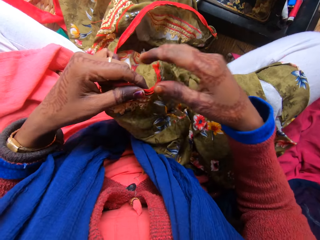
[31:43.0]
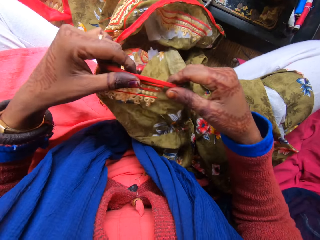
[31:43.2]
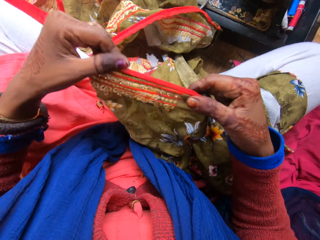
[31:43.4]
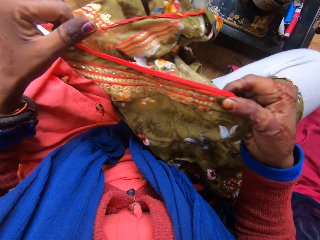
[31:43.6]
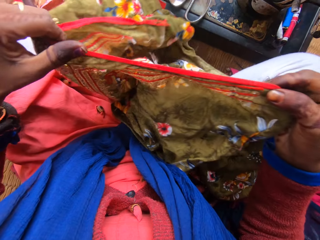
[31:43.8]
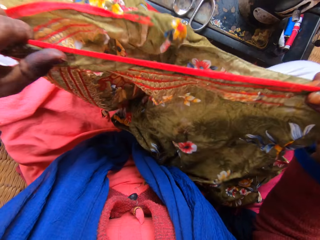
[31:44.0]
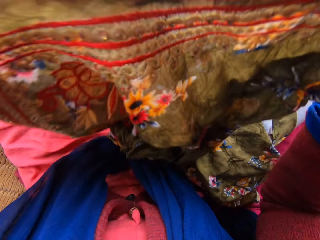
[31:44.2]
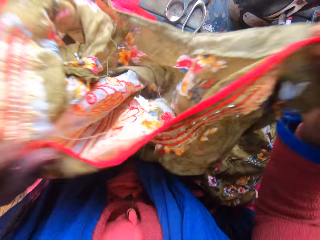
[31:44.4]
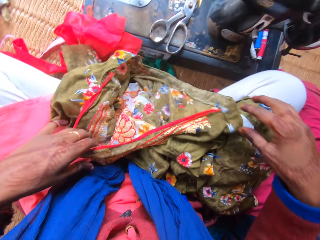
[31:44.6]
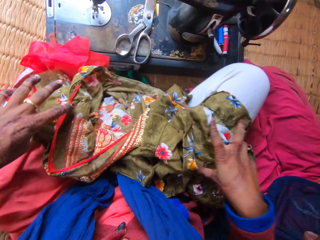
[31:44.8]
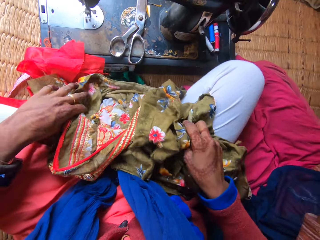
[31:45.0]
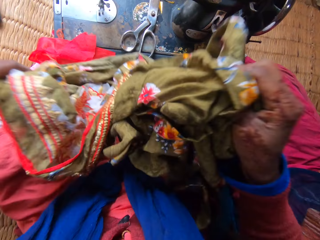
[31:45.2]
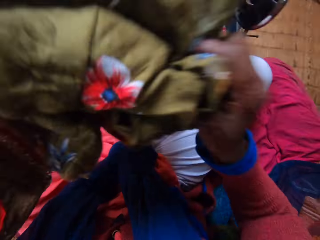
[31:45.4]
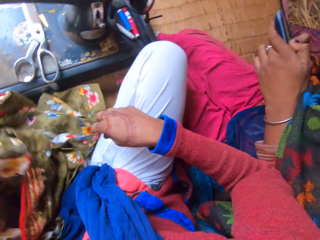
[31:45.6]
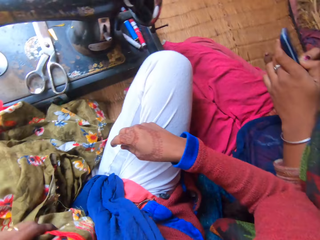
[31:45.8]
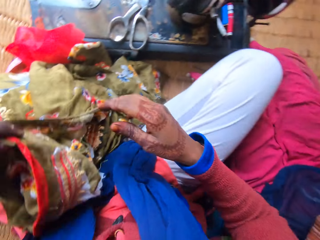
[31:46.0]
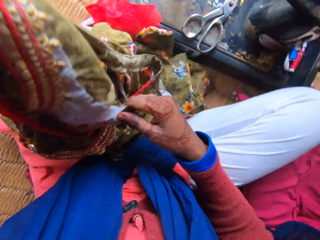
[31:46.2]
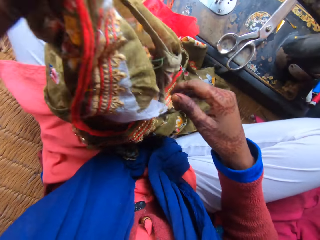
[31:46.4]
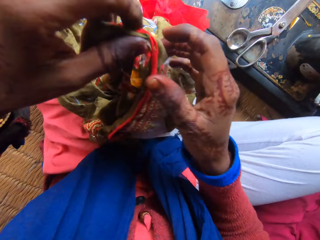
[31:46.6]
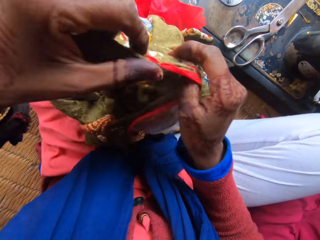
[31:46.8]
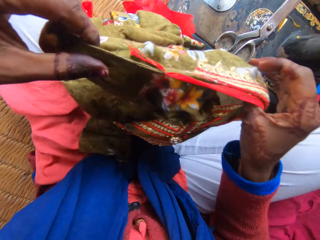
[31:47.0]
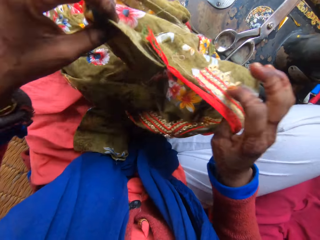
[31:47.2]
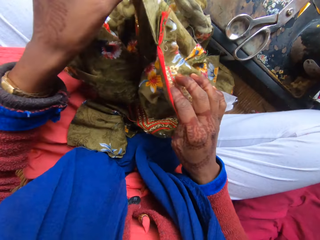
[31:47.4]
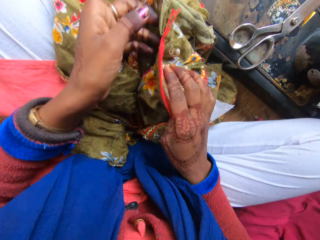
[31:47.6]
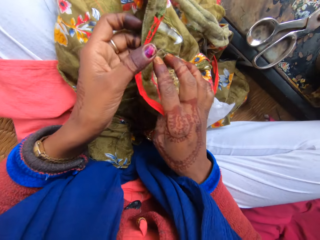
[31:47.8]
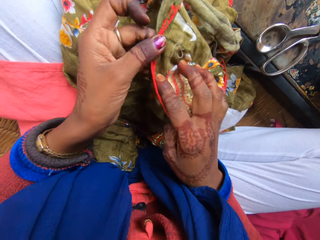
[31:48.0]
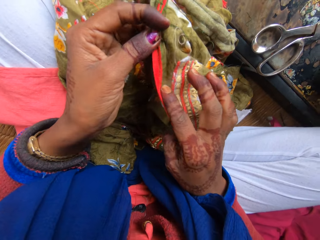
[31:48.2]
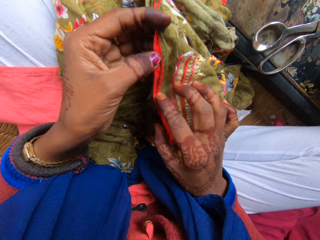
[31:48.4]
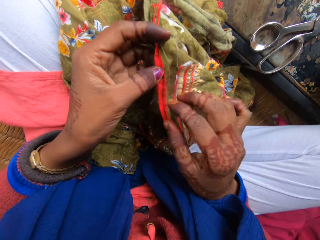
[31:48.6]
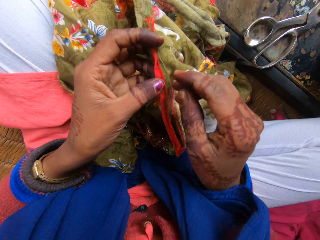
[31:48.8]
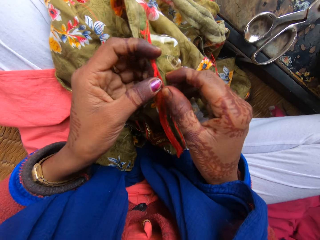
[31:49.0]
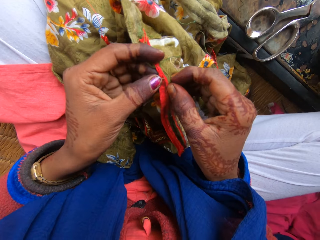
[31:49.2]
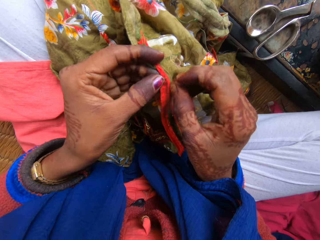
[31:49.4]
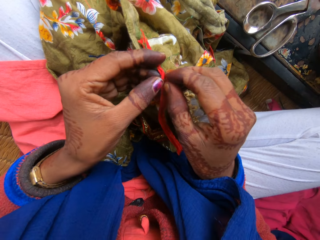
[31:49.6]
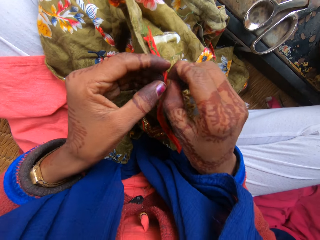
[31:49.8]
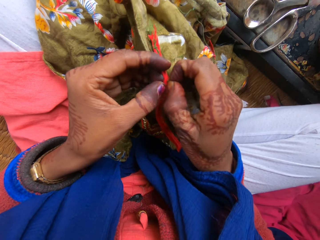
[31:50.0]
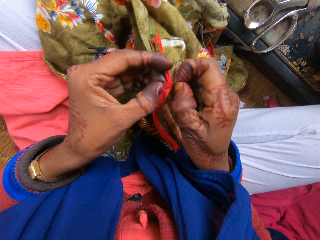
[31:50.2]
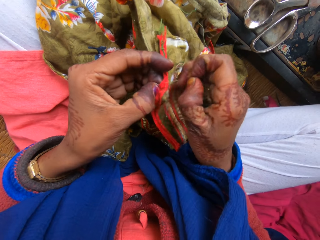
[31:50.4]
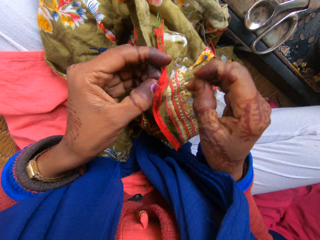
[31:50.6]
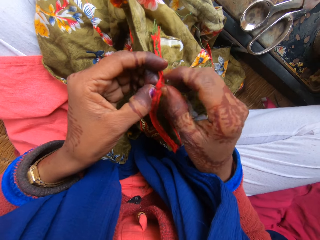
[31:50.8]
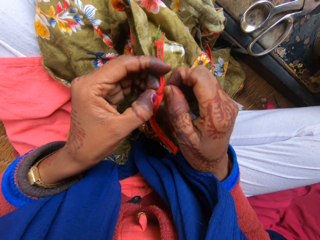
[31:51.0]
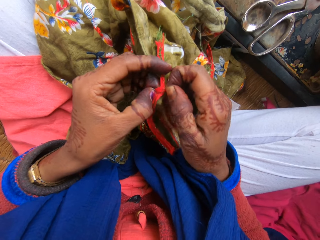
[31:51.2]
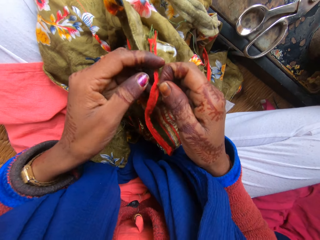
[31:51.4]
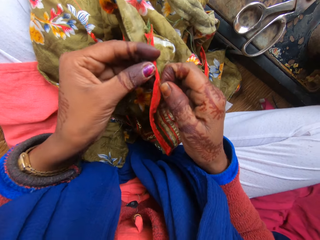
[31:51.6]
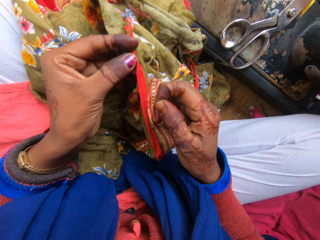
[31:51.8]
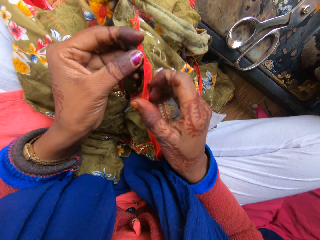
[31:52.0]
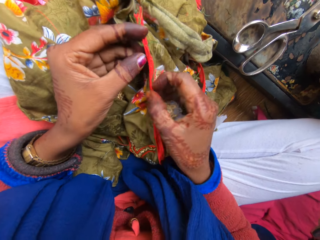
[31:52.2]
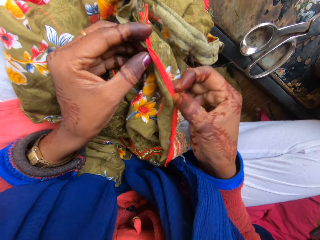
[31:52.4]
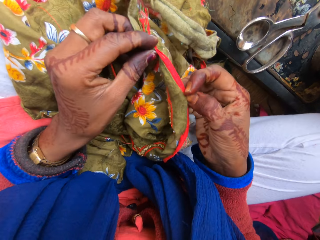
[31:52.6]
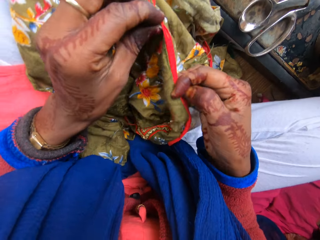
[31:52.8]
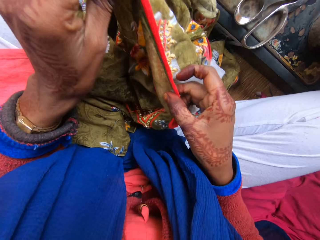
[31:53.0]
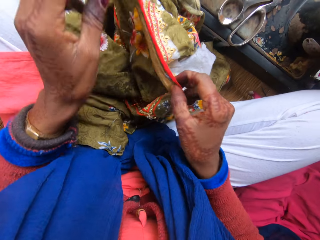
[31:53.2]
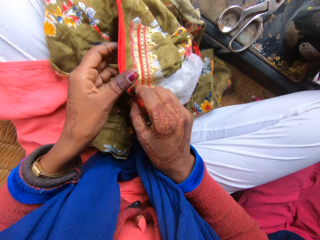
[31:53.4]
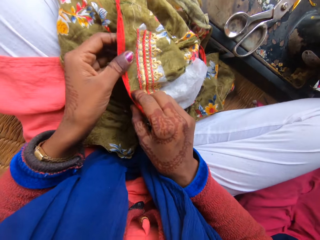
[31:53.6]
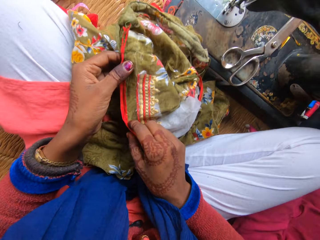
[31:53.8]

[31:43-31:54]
The camera wearer throws the fabric on her legs. She removes pieces of thread from the piece of fabric in her hand.

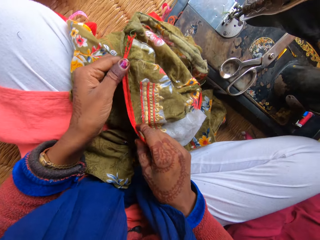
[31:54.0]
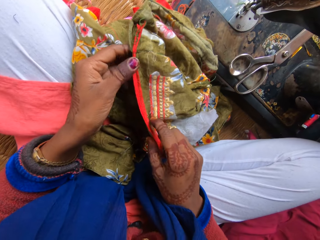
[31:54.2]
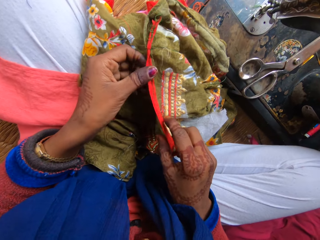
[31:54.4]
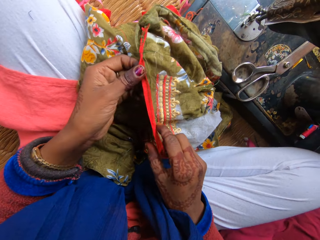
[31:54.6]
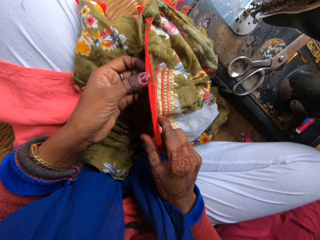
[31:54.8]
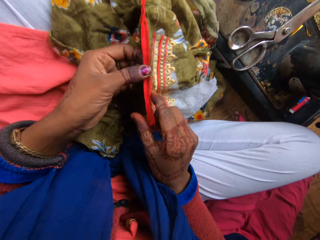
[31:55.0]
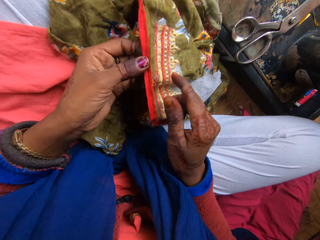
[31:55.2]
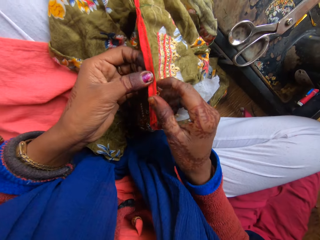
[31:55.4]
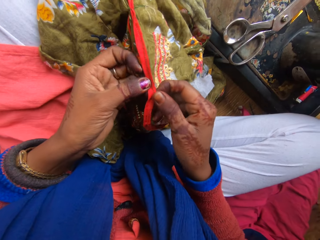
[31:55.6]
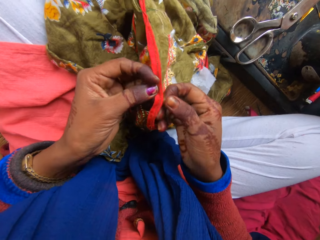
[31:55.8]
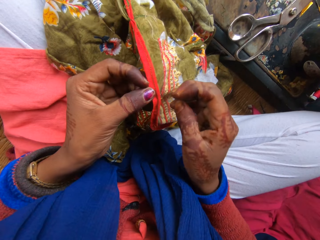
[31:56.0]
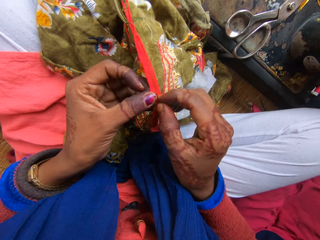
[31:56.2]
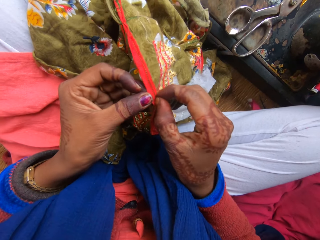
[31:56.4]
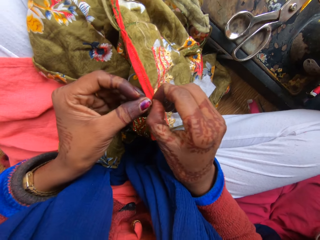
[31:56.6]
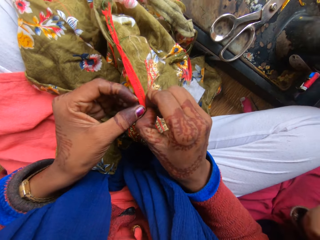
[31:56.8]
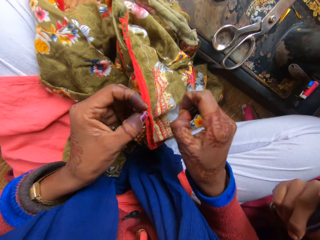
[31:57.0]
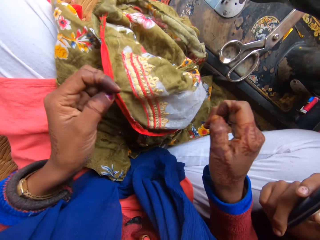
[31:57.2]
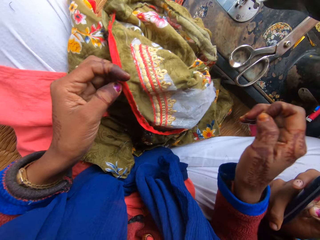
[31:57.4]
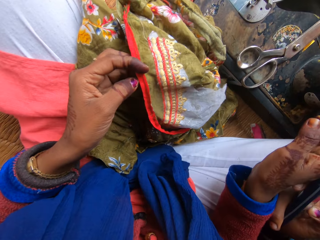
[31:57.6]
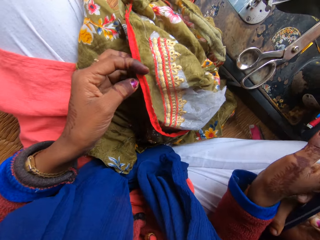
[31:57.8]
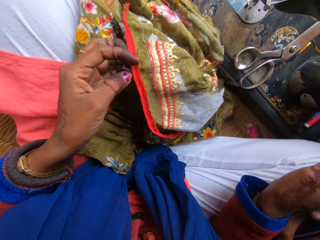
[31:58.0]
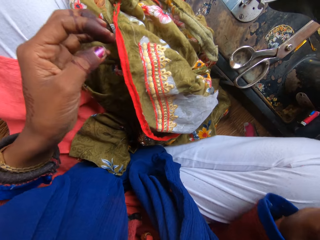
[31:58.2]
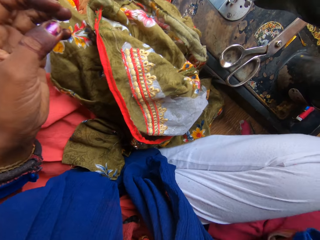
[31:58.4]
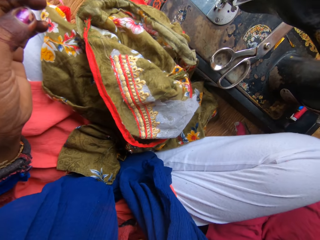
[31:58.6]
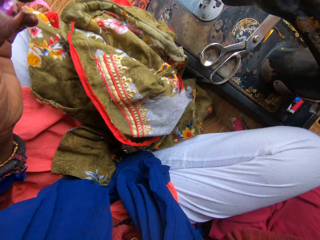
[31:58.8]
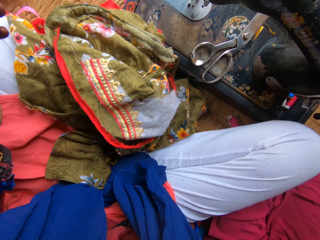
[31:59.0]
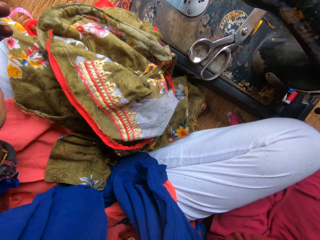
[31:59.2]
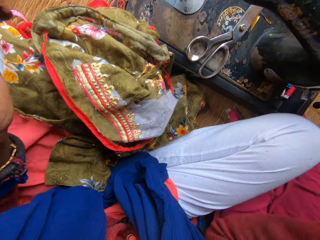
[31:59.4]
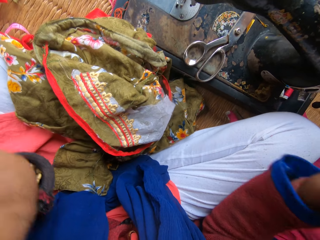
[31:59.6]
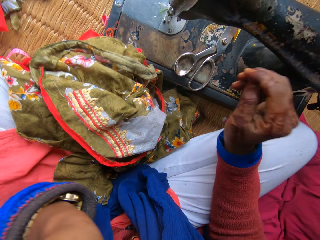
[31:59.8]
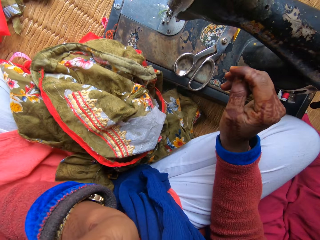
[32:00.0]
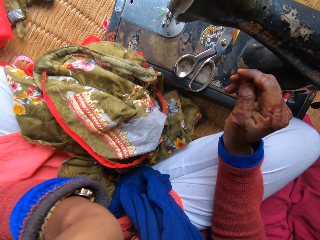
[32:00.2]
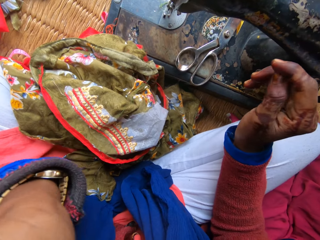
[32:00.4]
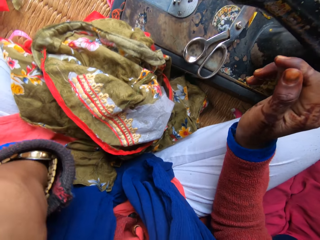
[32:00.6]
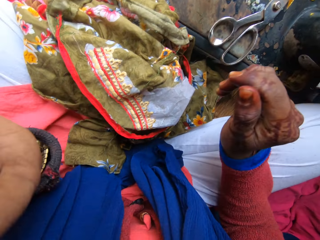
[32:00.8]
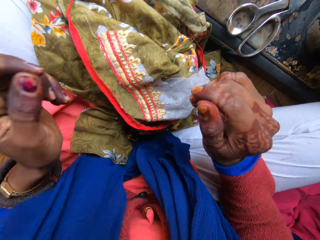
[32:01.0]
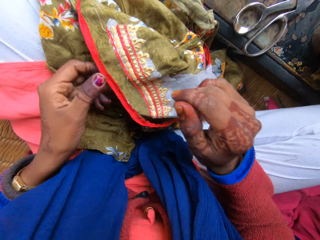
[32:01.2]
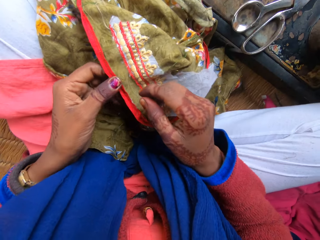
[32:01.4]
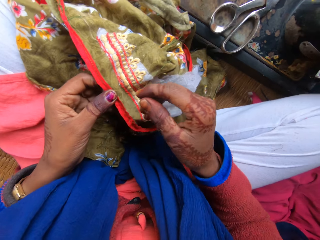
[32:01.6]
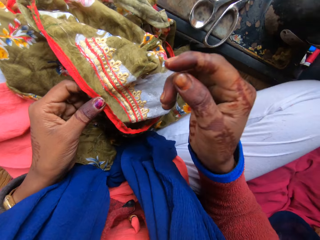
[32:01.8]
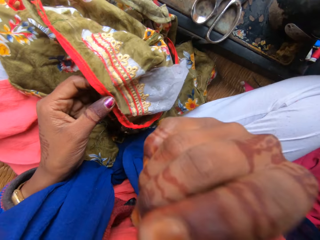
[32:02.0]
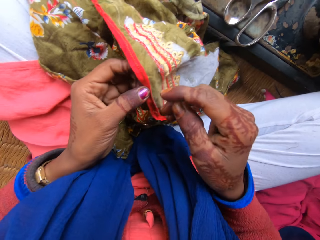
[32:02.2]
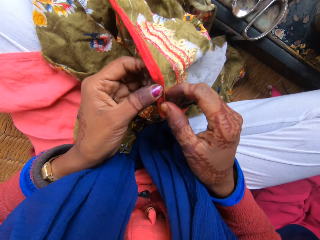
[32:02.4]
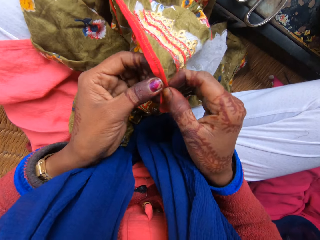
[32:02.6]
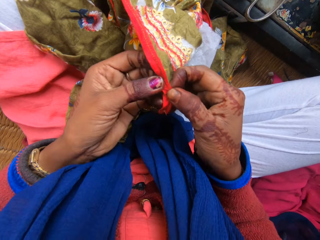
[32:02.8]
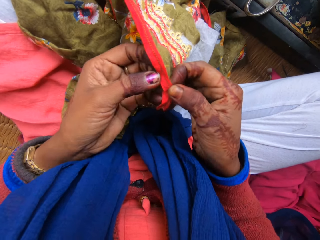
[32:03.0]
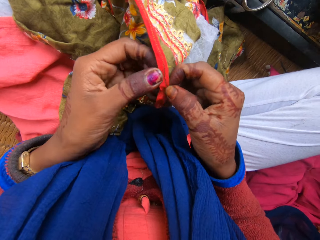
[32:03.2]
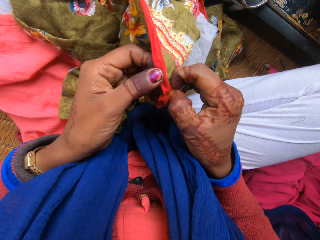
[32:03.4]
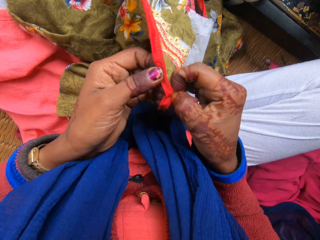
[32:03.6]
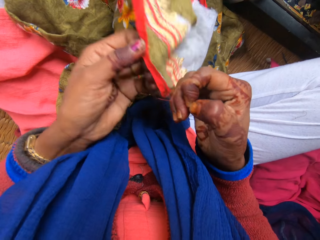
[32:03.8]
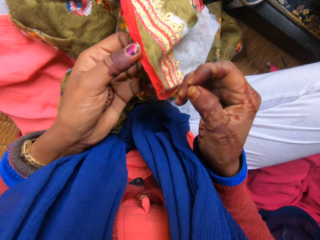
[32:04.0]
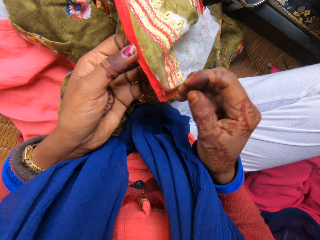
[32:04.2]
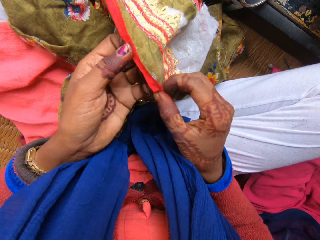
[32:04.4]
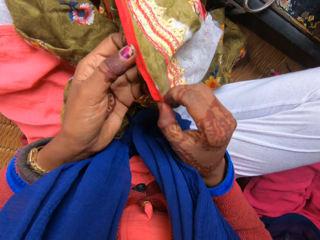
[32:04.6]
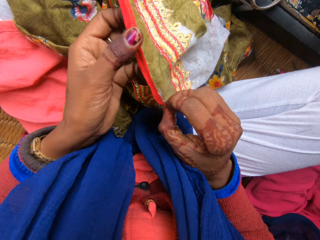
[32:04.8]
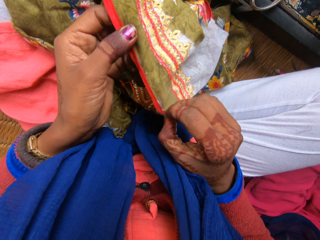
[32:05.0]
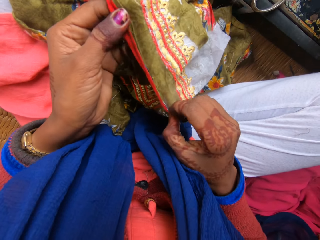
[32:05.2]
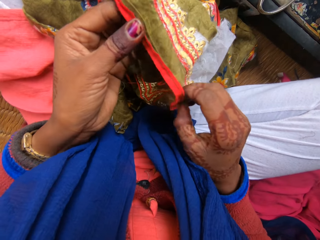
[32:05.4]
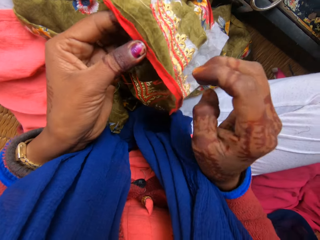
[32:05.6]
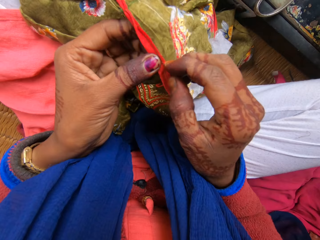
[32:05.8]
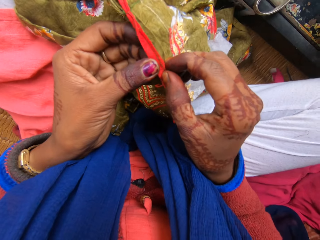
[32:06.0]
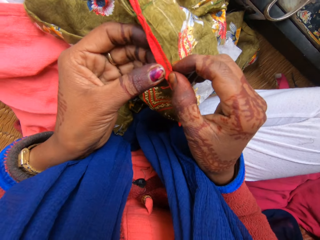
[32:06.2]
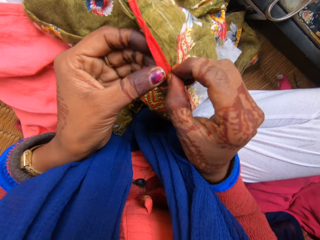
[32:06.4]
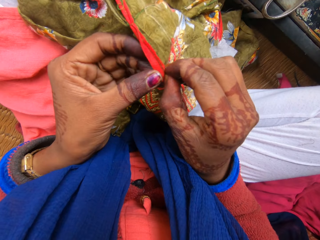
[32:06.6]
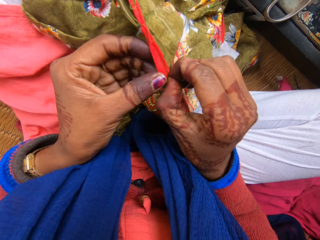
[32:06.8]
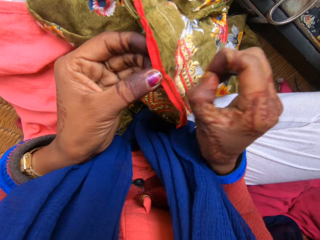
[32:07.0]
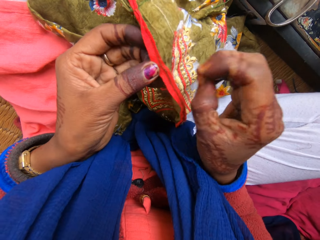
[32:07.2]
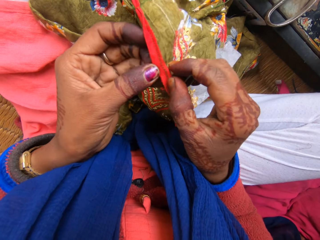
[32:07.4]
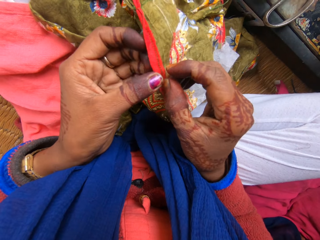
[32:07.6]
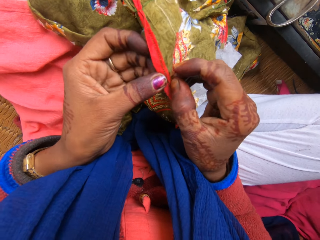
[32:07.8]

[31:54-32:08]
The camera wearer drops the cloth on her legs. A woman operates her phone. The camera wearer pushes the hand of the woman. She touches her face. She picks up the piece of fabric and raises her right hand. She touches her face. She works on the cloth with both hands and removes pieces of thread from the piece of fabric in her hand.
